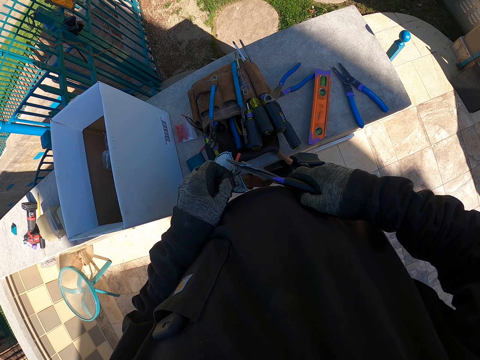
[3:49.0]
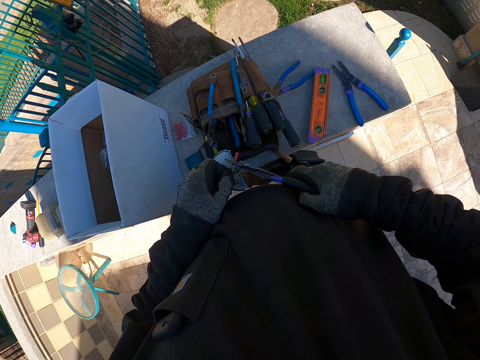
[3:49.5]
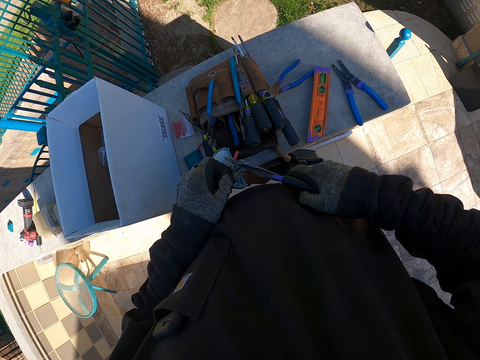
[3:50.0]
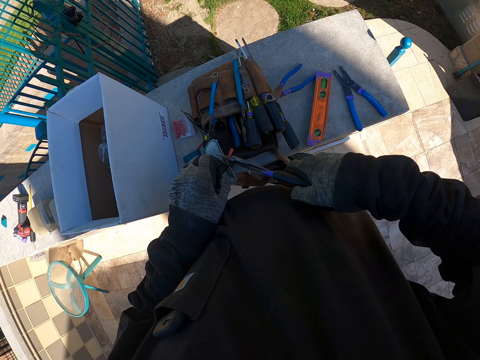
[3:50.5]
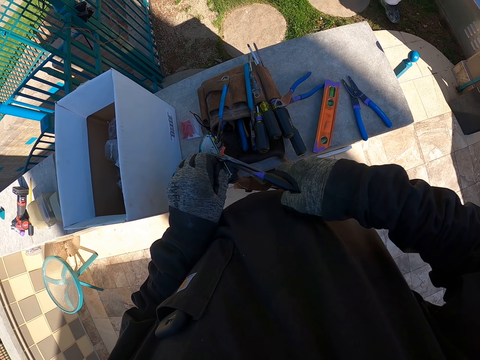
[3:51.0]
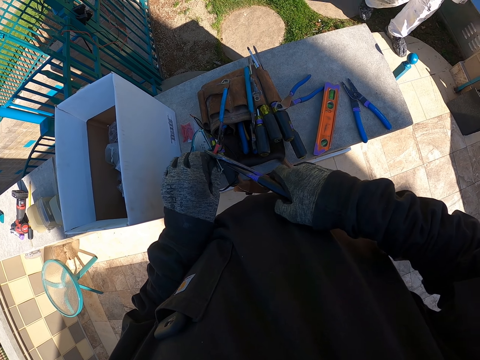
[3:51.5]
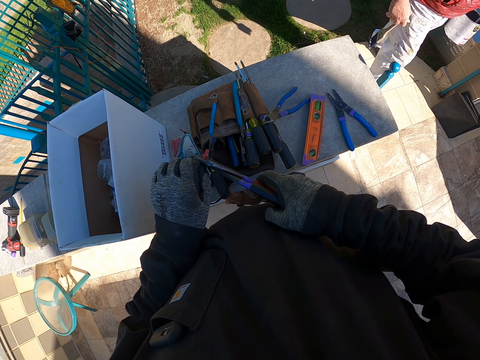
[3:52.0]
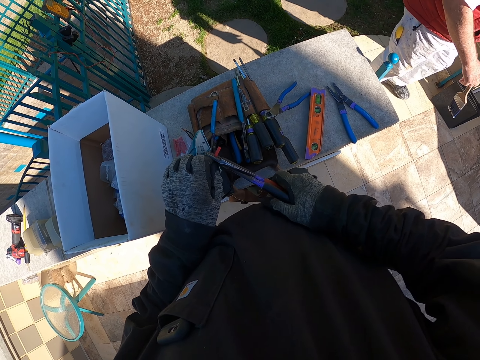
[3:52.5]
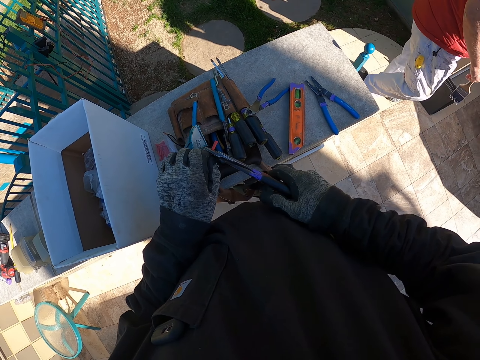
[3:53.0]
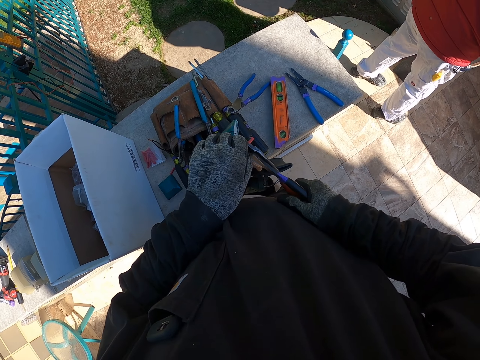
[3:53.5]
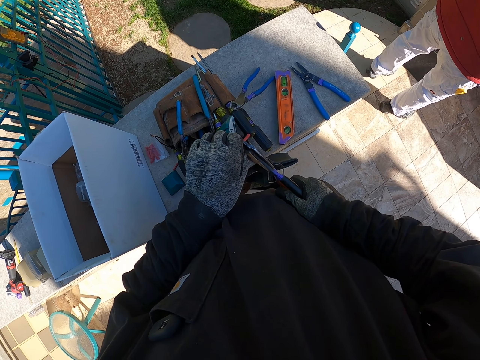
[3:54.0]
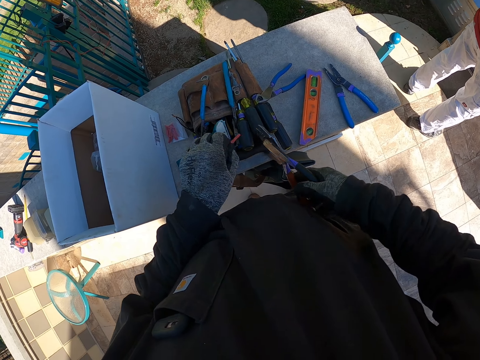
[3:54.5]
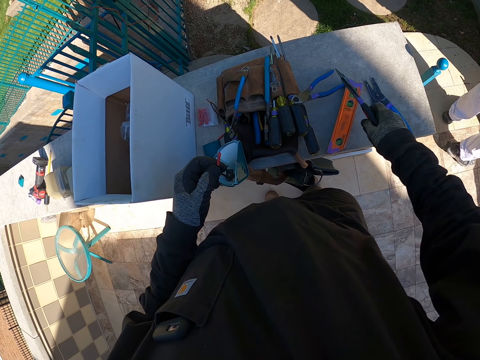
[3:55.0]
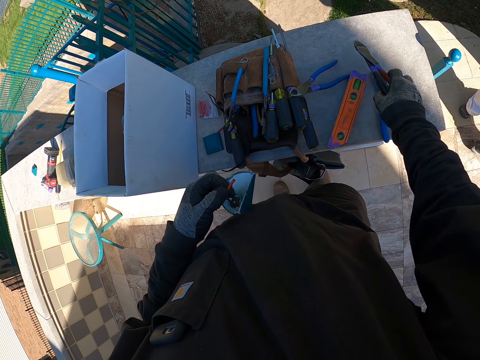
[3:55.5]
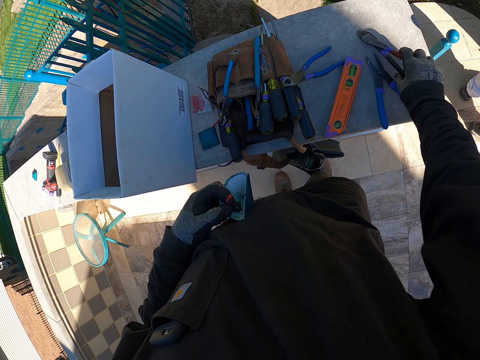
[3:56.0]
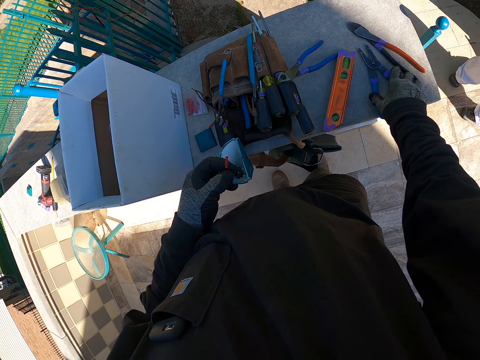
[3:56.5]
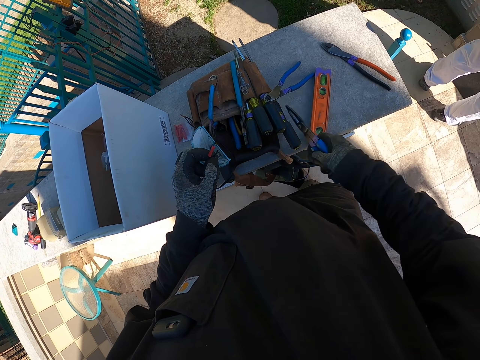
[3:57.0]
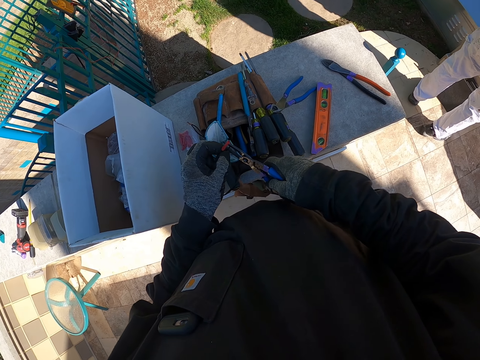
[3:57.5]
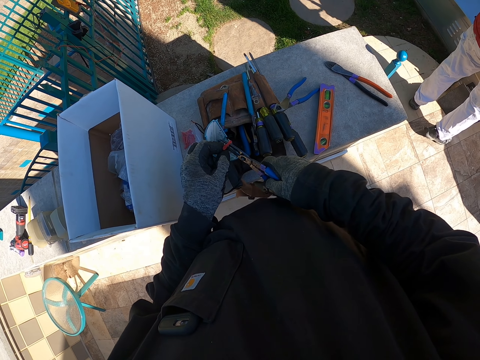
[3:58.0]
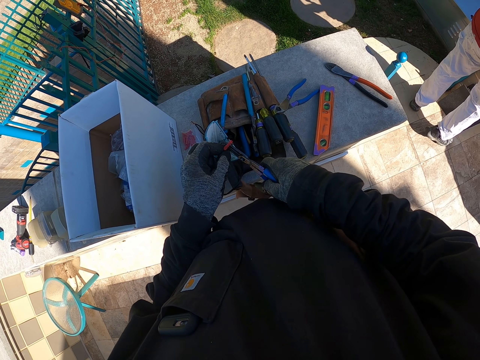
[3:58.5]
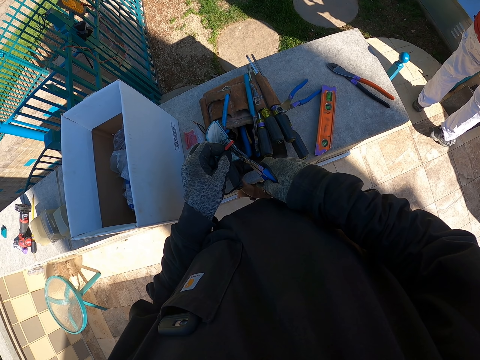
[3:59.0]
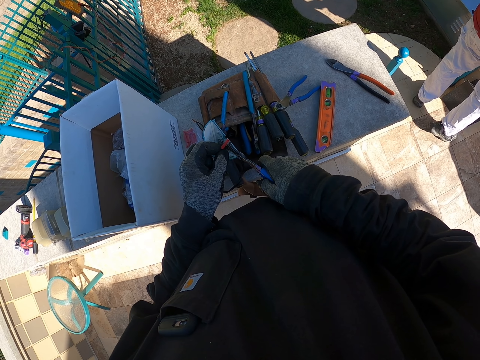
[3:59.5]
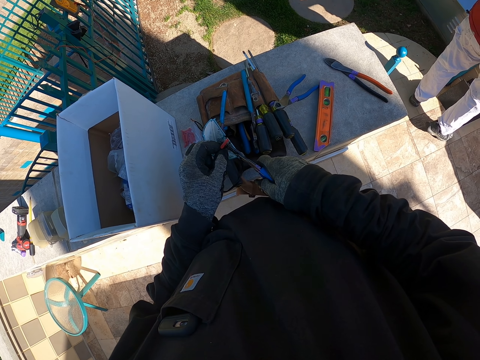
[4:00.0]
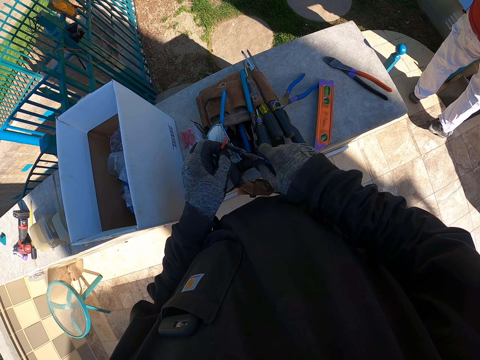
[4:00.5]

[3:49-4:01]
The camera wearer fixes the insulator on the lid cable. They cut something. A man carries a paintbrush beside the camera wearer. The camera wearer fixes the insulator on the lid cable. They drop the cutter on the wall. They take the pliers. They cut the edge of the insulator with the pliers.

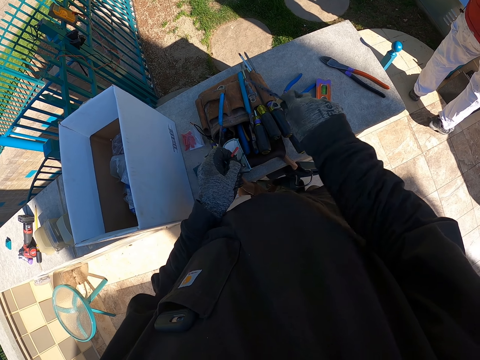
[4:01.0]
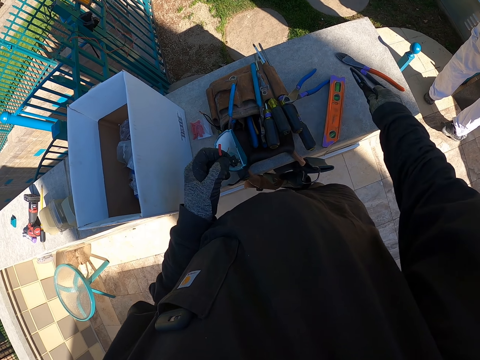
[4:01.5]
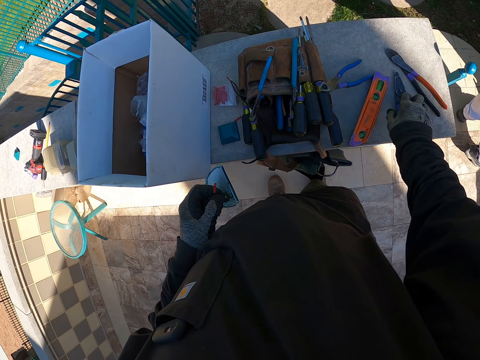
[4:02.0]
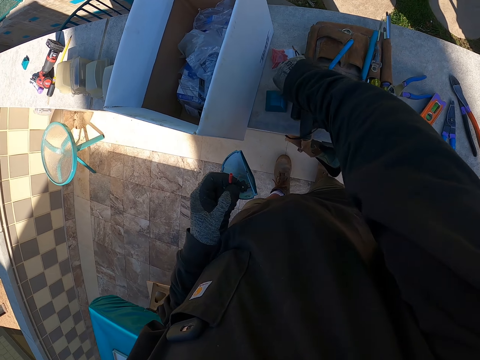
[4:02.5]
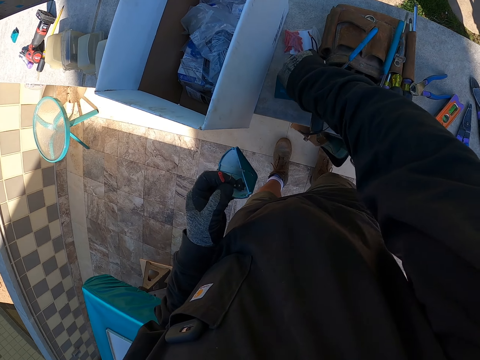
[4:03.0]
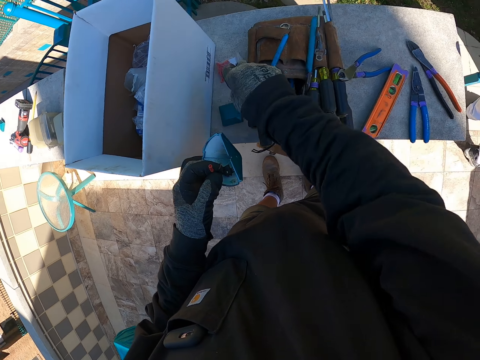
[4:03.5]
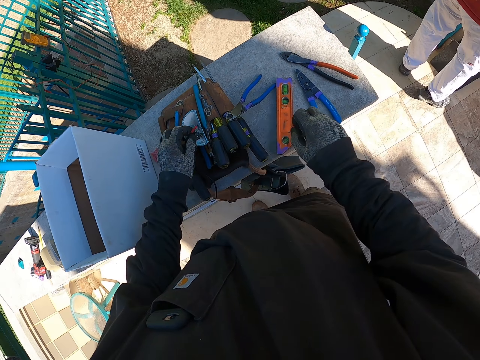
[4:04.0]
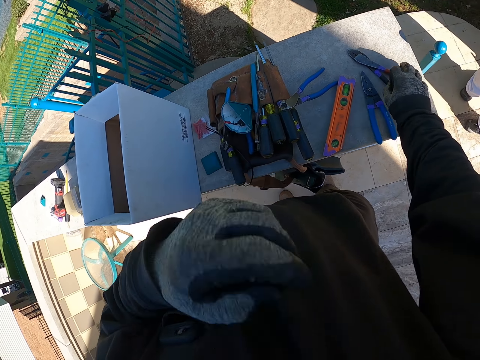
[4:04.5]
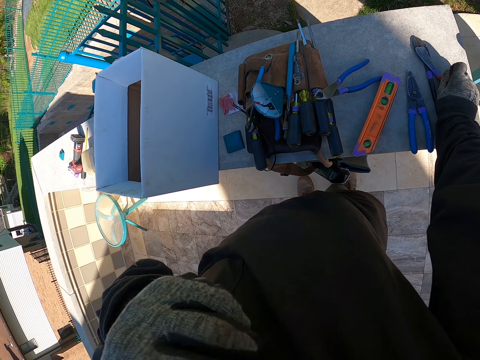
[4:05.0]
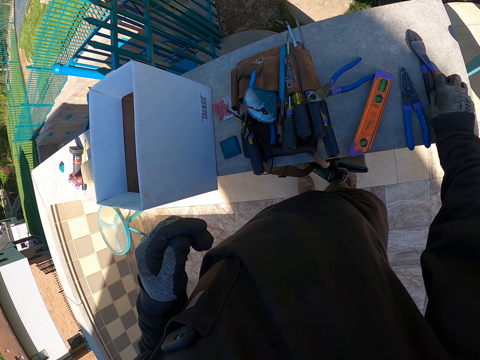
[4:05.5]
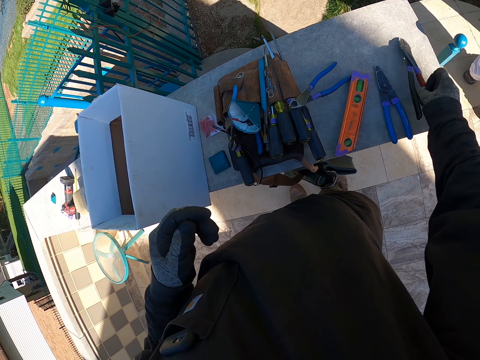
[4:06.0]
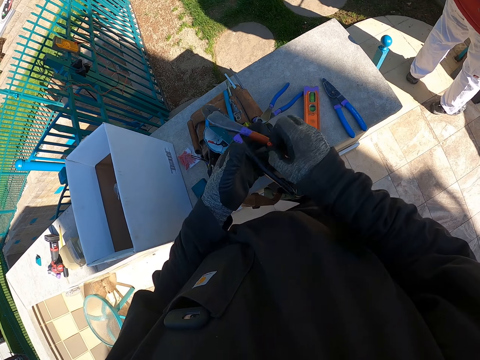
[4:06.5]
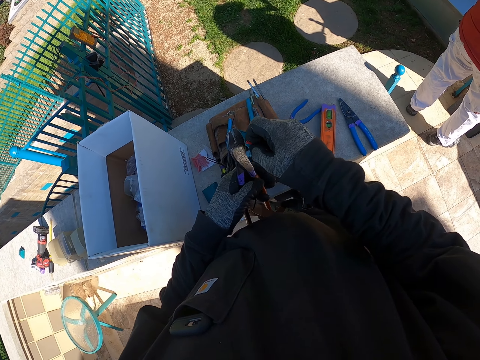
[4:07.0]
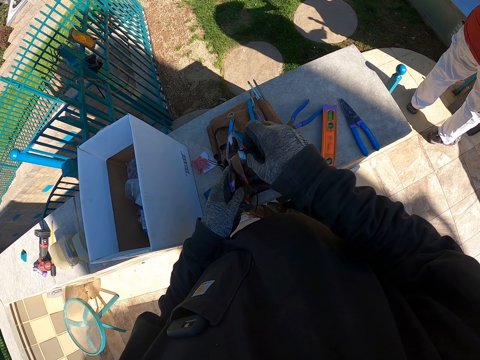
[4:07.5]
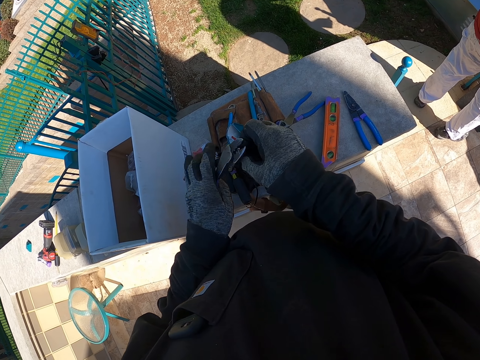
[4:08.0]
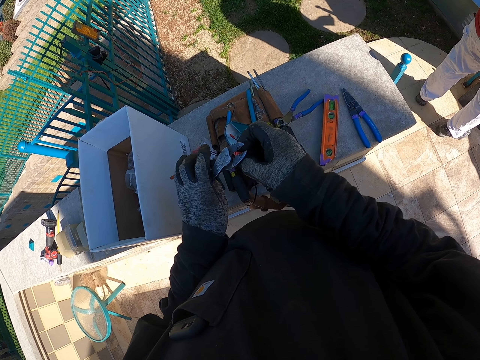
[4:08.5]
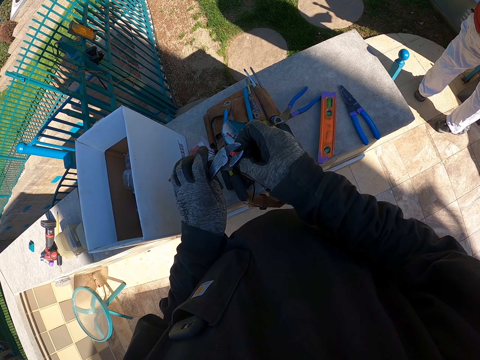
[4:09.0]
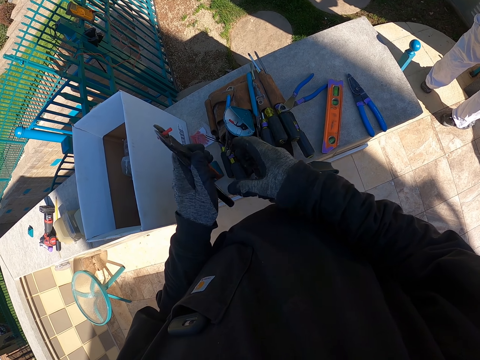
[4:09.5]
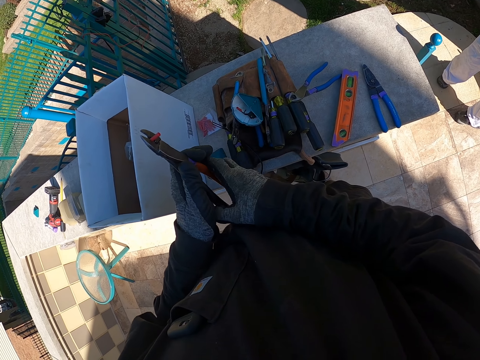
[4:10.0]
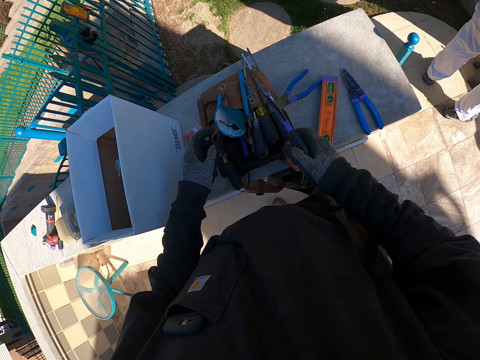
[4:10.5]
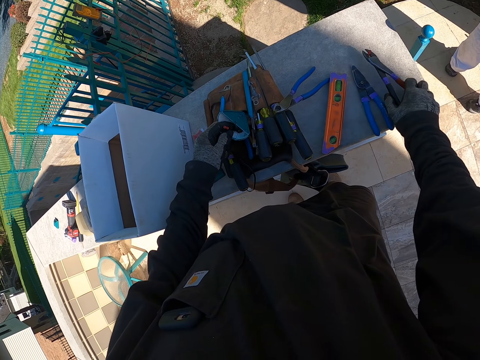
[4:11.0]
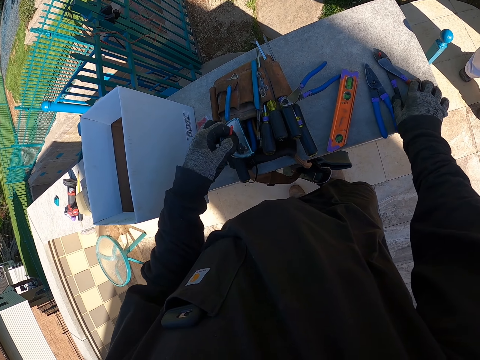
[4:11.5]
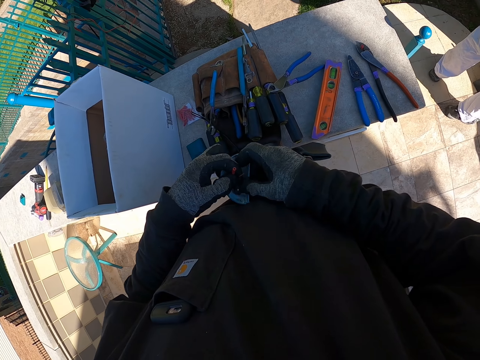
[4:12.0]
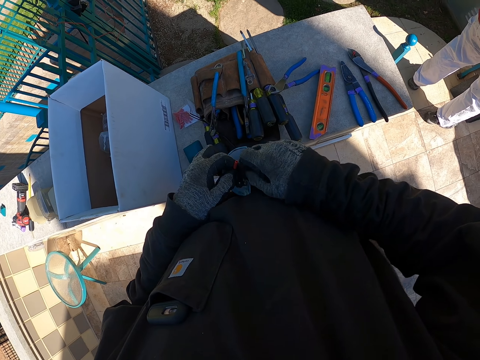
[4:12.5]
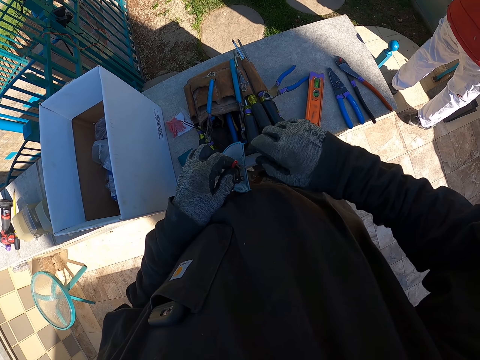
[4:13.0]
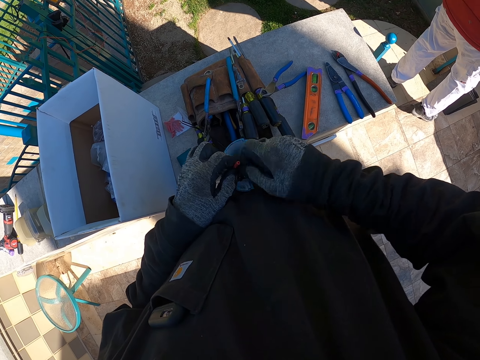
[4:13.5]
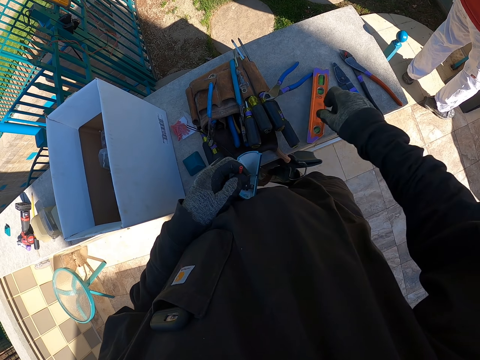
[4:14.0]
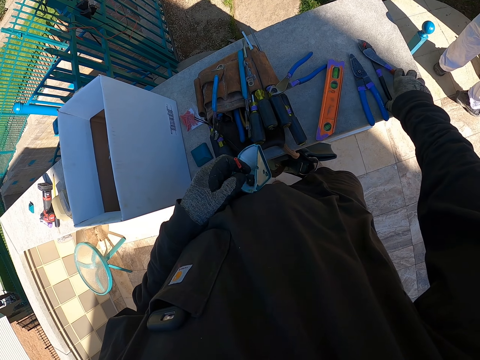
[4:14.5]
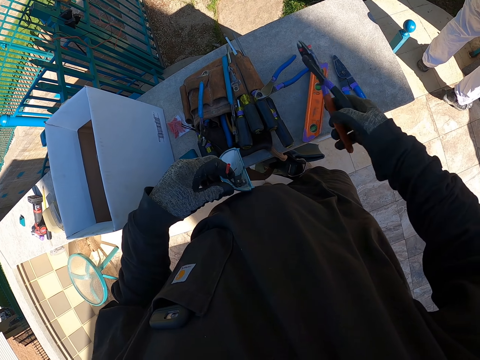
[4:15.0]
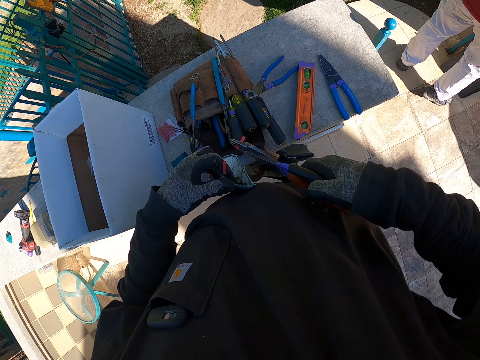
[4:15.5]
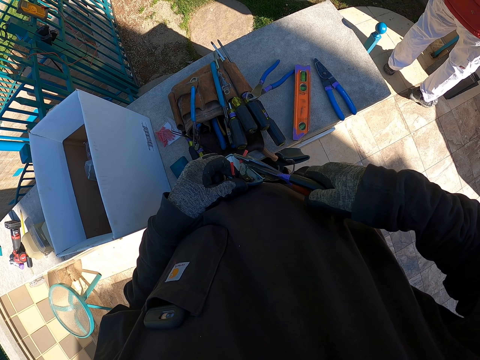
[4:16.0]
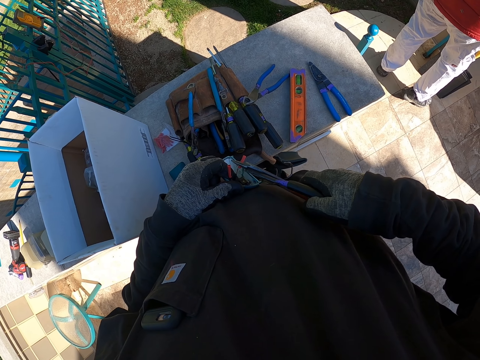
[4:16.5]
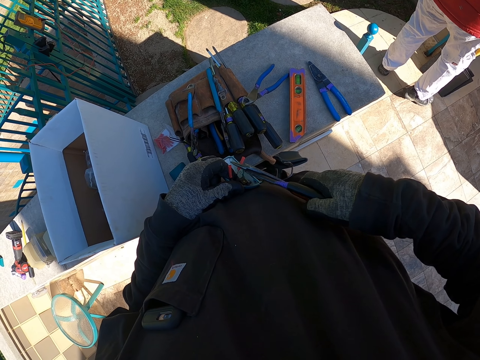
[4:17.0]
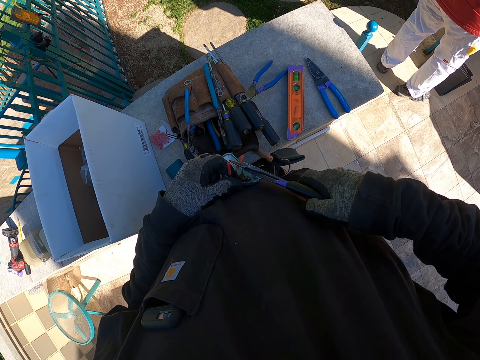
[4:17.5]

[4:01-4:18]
The camera wearer drops the pliers on the wall. They pick a piece of pipe insulator on the wall. They drop the lid top on the tool belt. They pick the cutter on the wall. They shift the cutter to the left hand. They position the pipe insulator on the cutter. They cut something. They shift the cutter to the right hand. They pick the lid top from the tool belt. They drop the cutter on the wall. They turn the lid top cable. They do something. They pick the cutter with the pipe insulator. They fix the pipe cutter in the lid cable.
